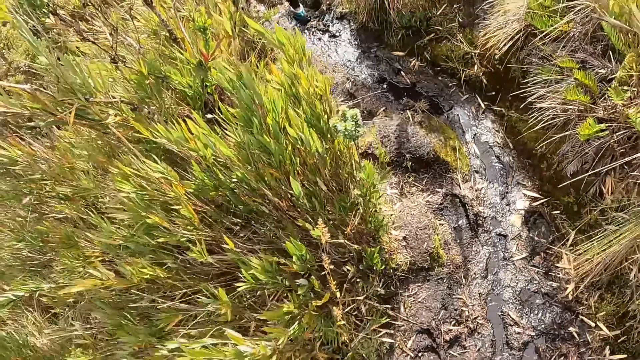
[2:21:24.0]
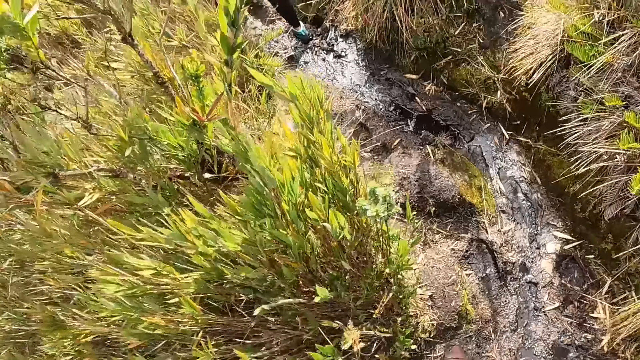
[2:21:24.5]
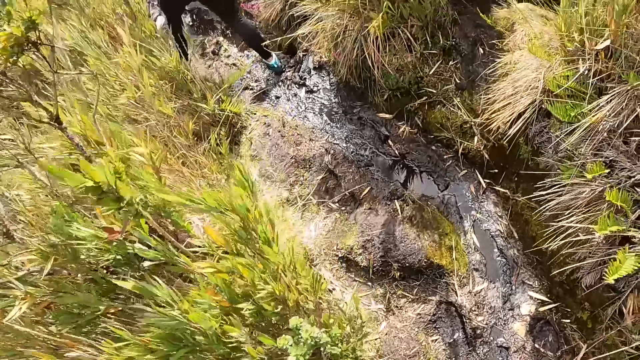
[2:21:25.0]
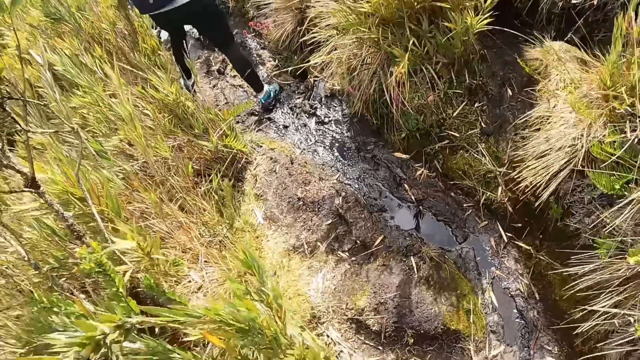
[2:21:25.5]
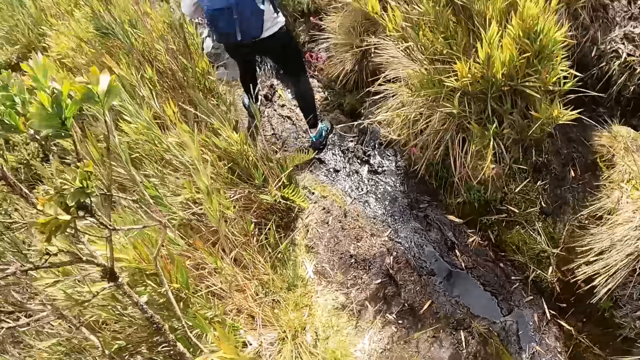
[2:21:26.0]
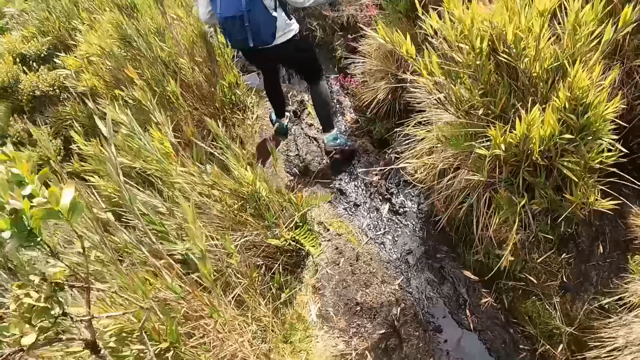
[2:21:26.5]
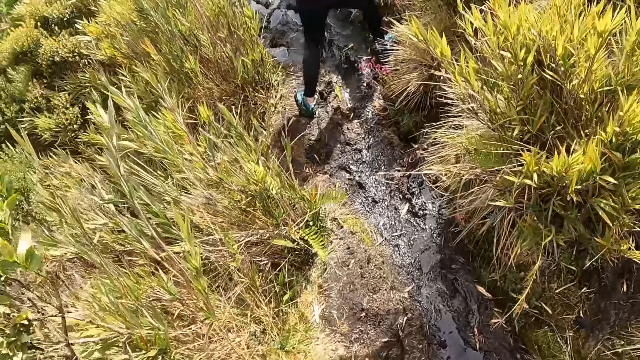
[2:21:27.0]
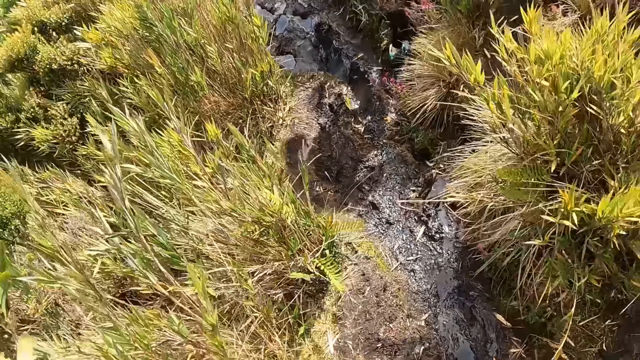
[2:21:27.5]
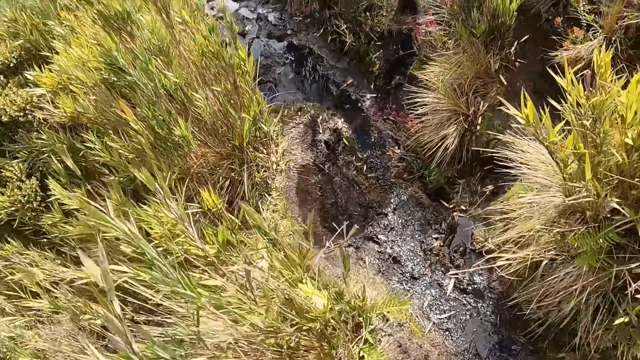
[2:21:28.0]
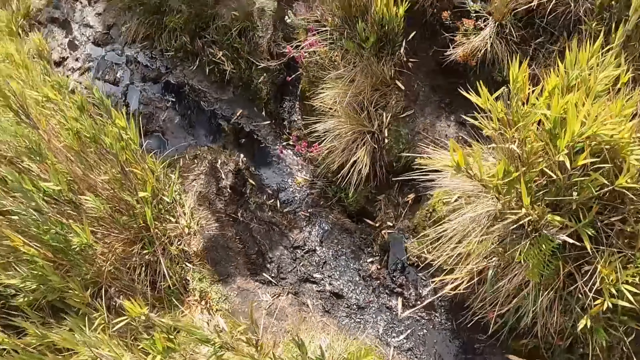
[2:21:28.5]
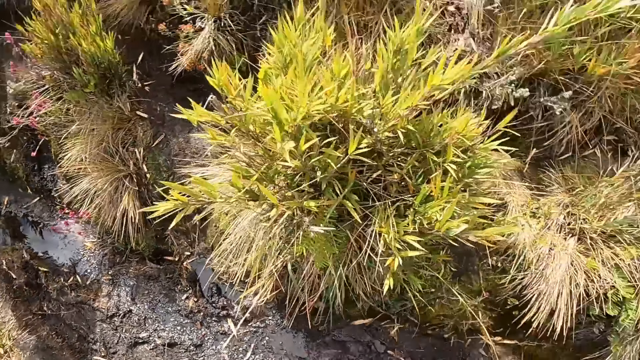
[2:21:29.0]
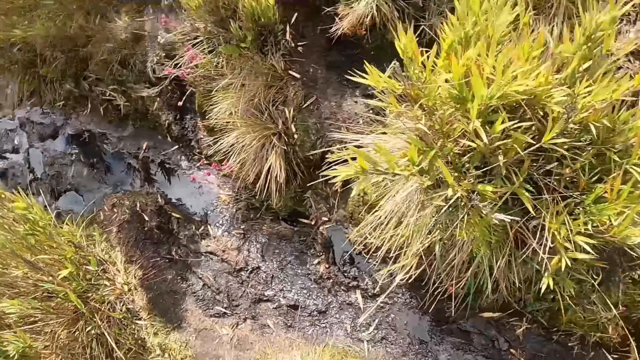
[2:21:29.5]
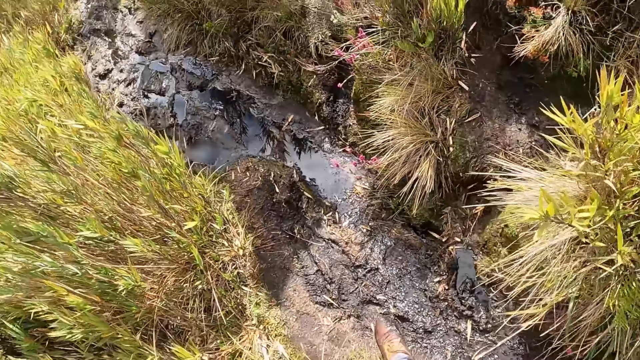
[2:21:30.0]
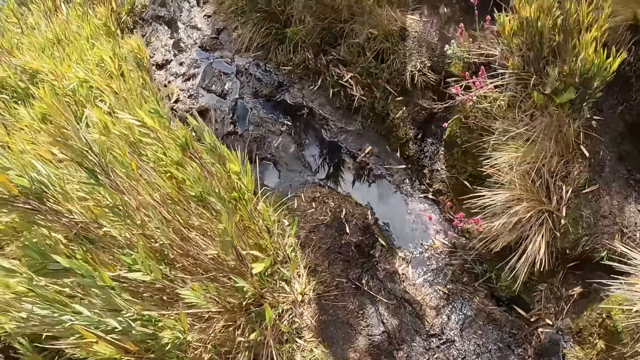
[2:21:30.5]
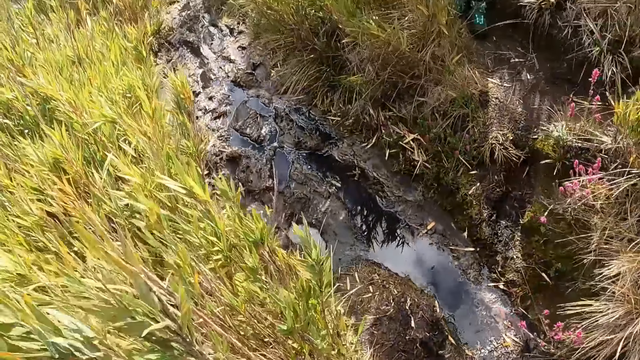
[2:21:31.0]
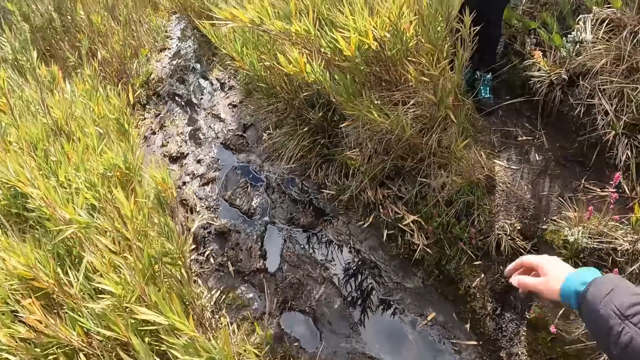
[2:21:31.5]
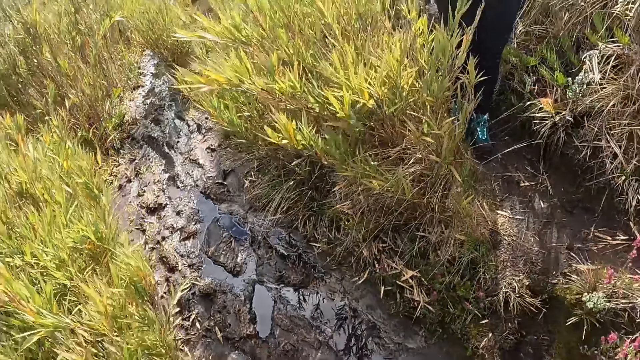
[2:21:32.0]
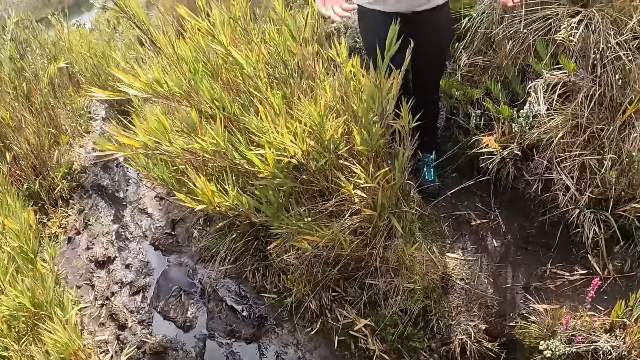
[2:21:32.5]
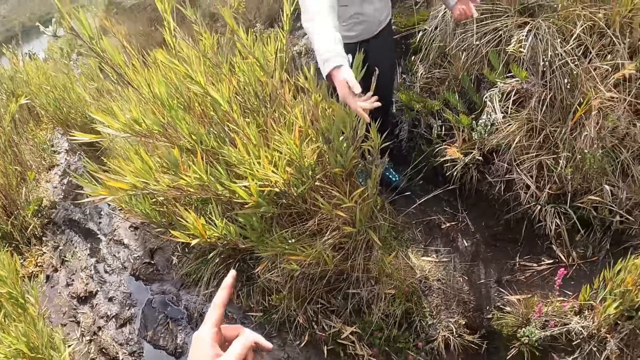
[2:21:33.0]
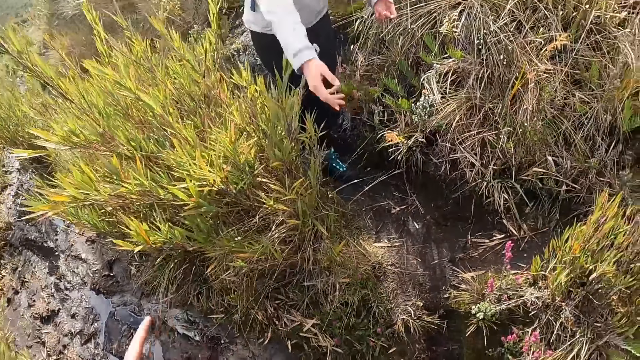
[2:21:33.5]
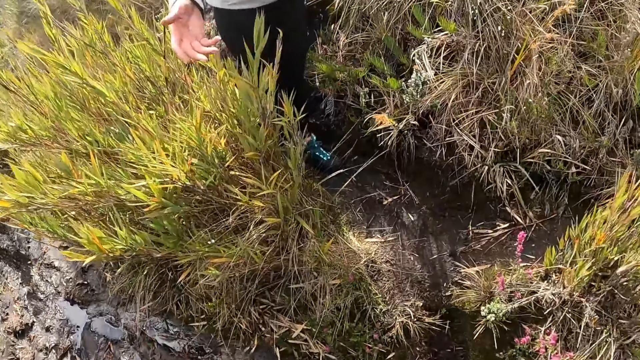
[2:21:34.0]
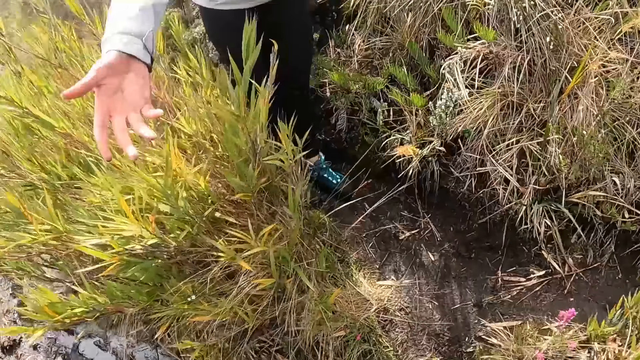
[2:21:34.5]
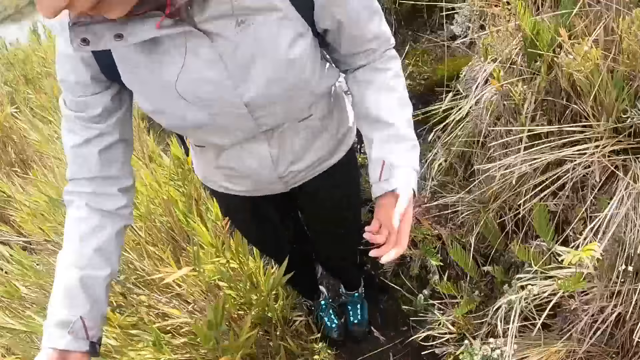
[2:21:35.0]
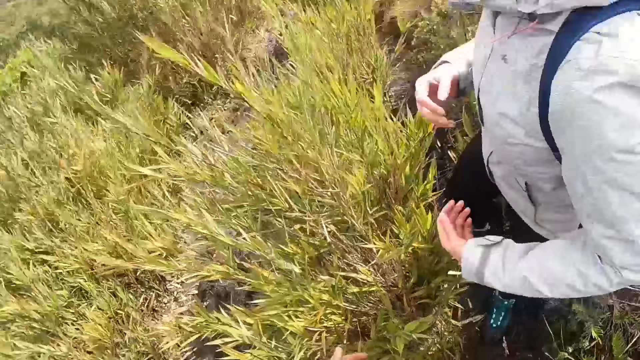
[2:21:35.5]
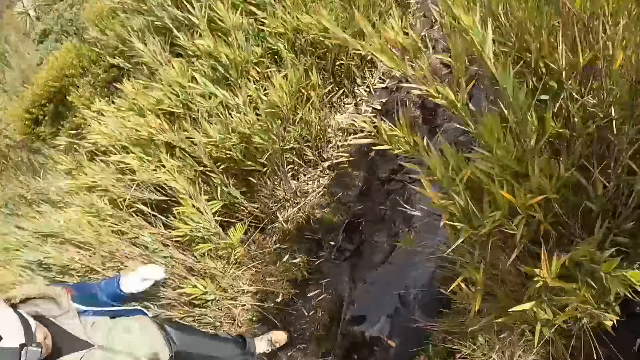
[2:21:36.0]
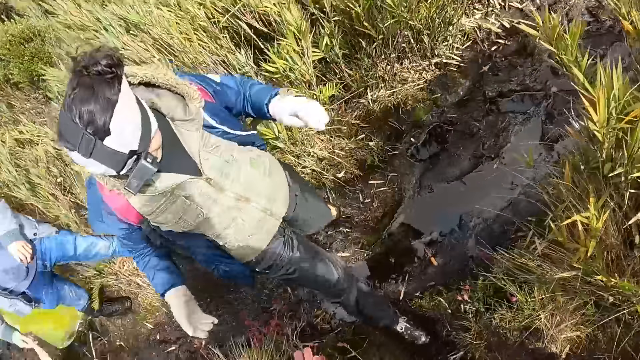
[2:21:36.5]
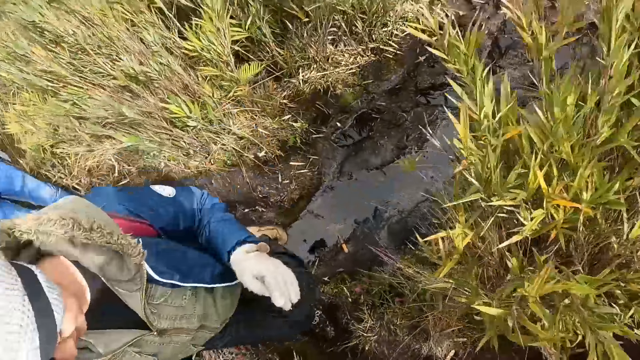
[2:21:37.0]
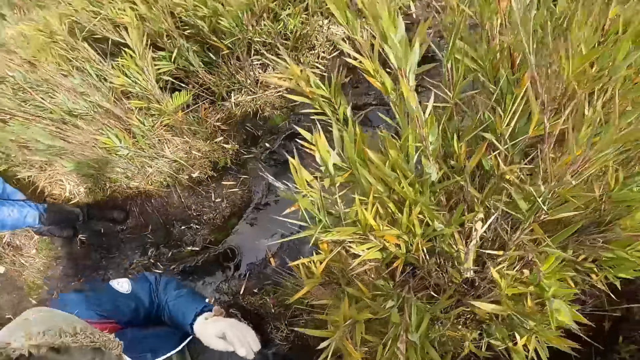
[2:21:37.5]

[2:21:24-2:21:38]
The woman stretches her right hand towards the camera wearer. The woman points to the ground with her right hand. The woman moves her hand. The camera wearer crosses to the other side. Another woman hikes towards the camera wearer.

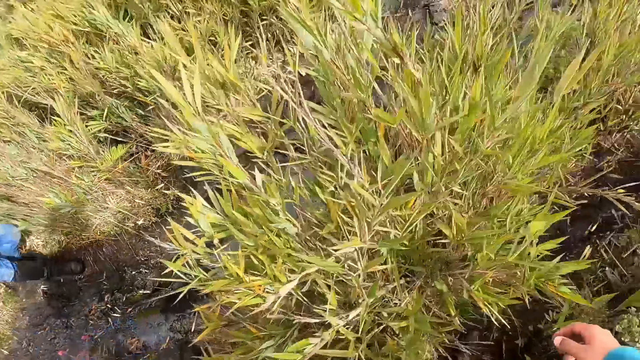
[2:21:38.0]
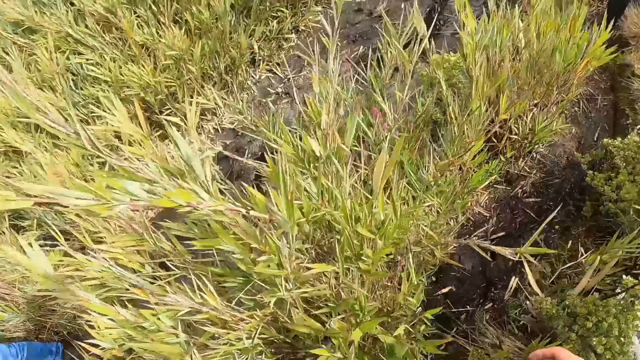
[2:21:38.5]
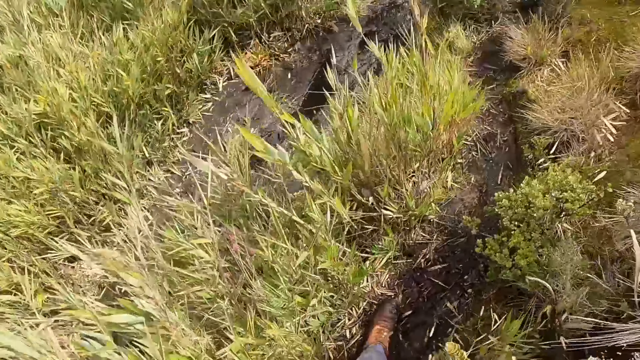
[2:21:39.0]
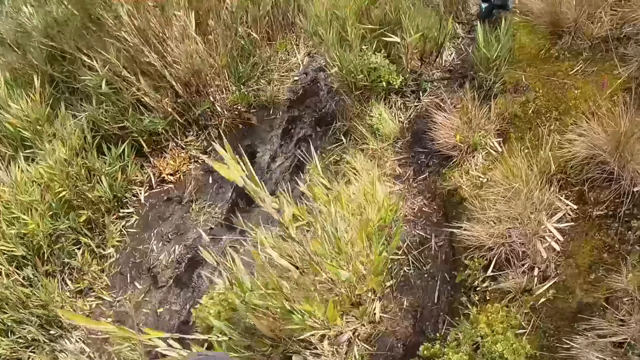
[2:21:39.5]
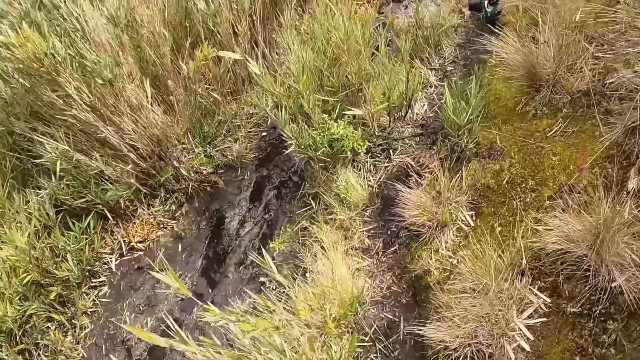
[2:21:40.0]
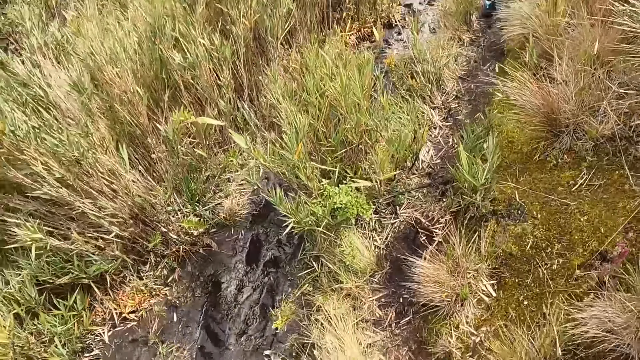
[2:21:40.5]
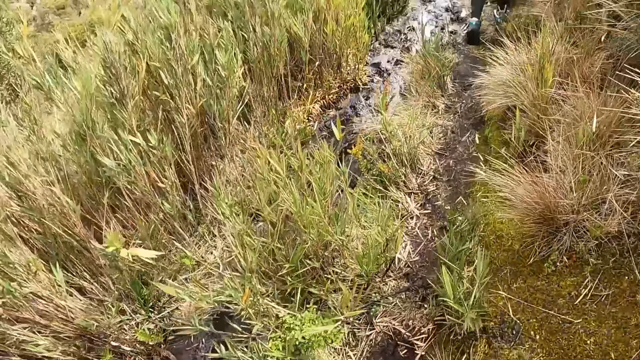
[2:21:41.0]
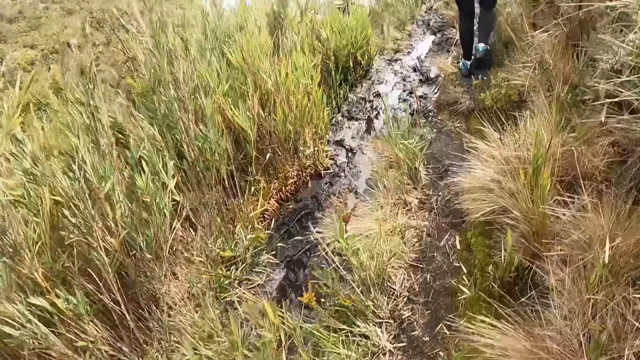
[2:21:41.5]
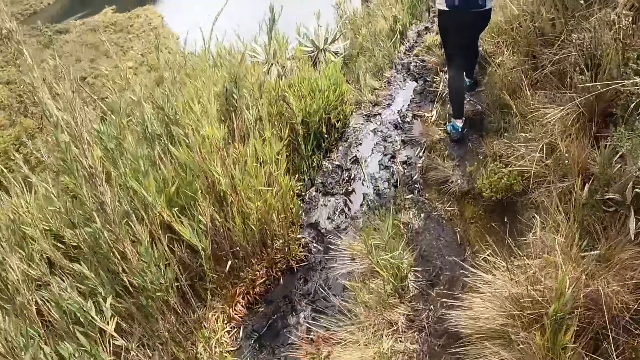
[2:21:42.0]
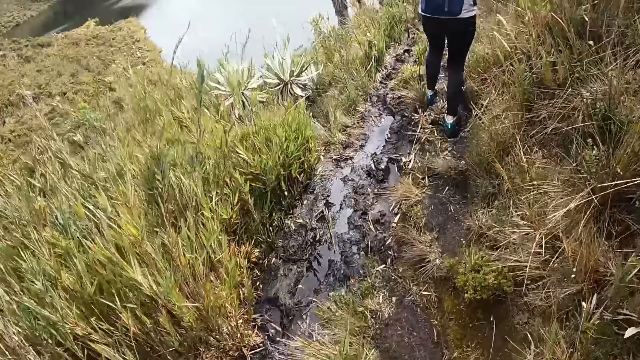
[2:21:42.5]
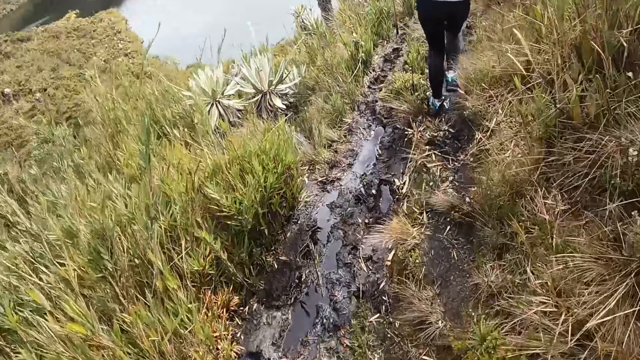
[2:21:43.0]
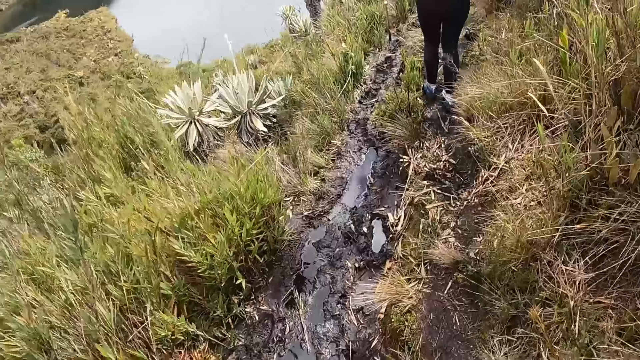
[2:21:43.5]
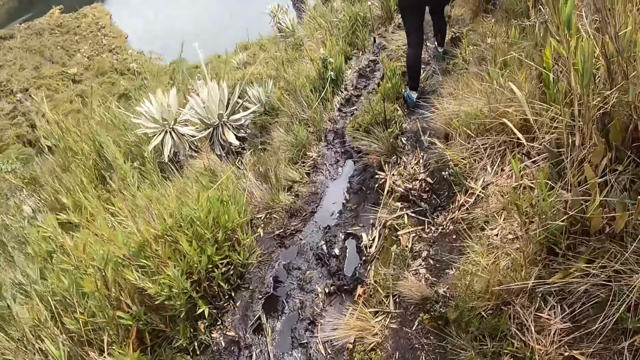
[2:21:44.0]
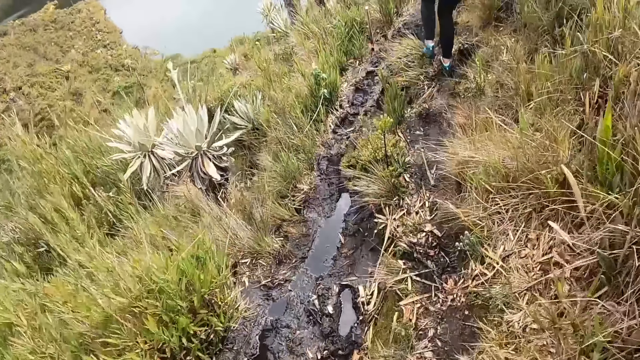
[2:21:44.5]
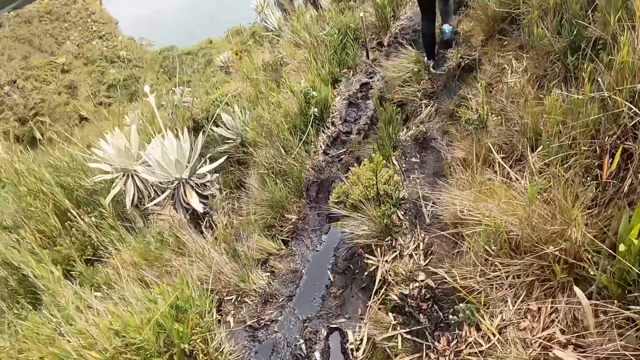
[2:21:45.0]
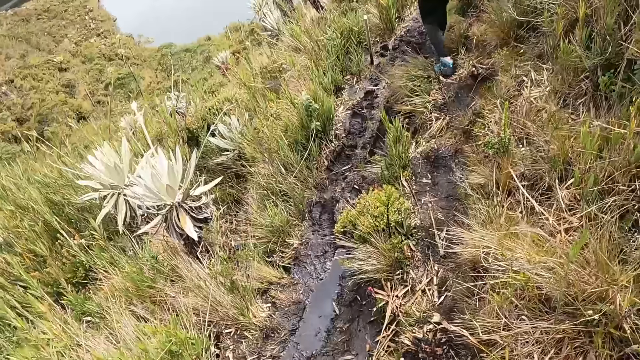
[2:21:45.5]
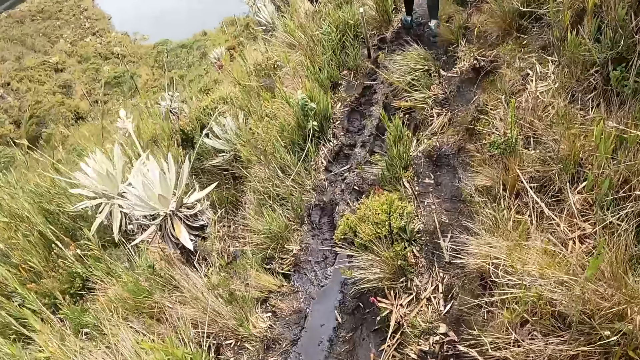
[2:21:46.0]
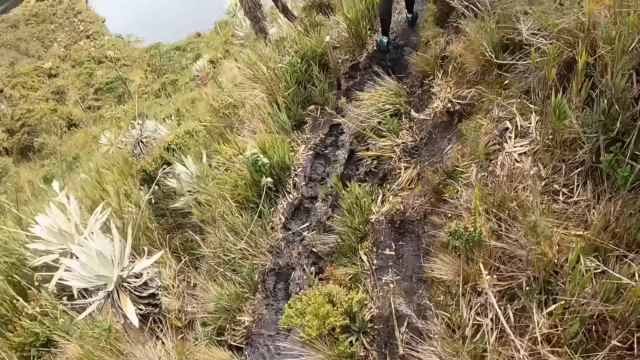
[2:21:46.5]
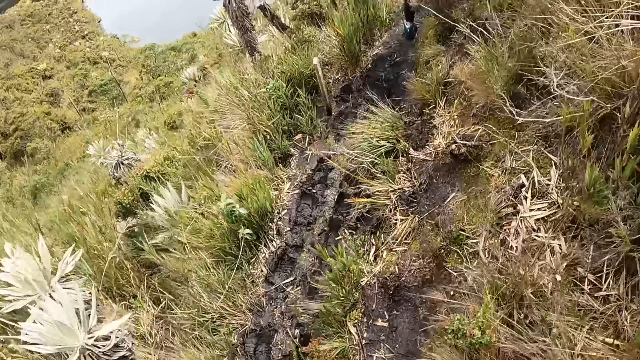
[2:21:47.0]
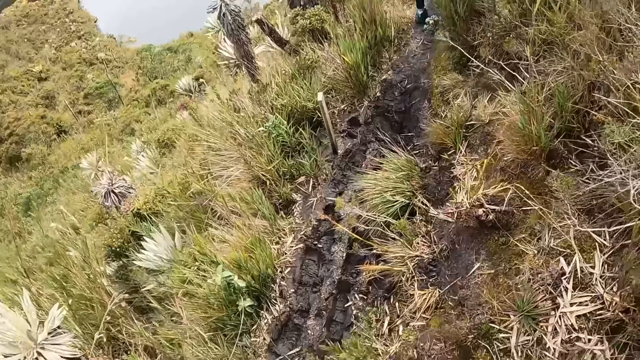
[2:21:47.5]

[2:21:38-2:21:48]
The camera wearer walks down the path.
